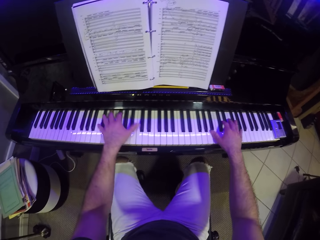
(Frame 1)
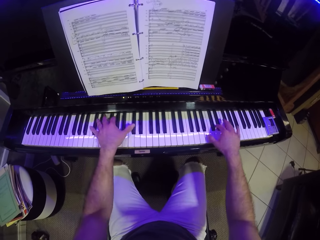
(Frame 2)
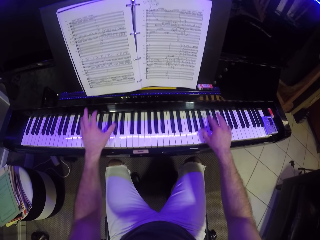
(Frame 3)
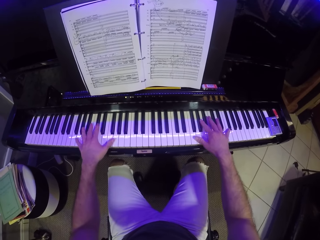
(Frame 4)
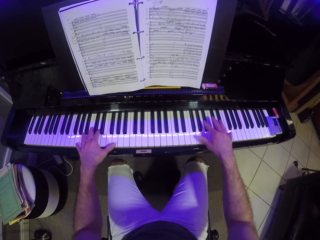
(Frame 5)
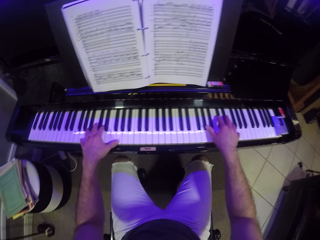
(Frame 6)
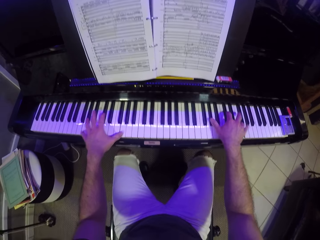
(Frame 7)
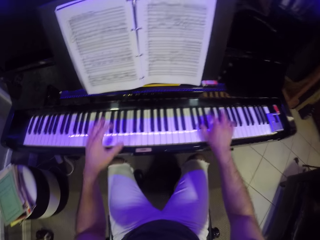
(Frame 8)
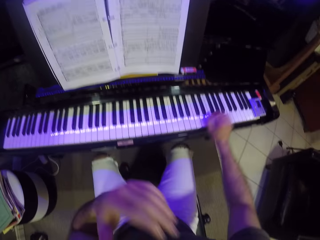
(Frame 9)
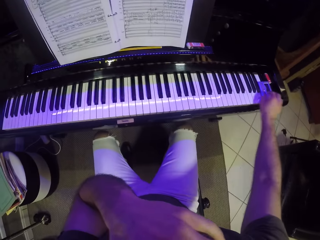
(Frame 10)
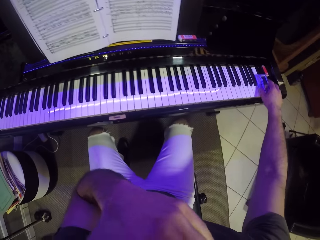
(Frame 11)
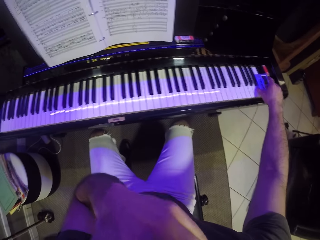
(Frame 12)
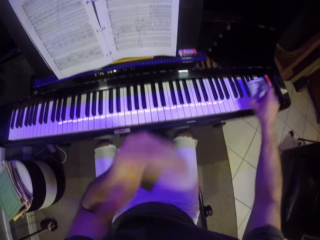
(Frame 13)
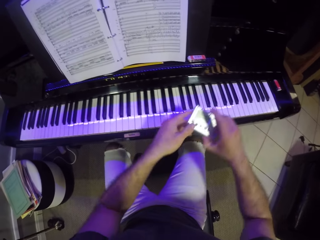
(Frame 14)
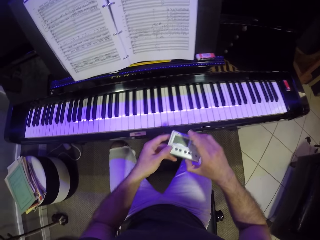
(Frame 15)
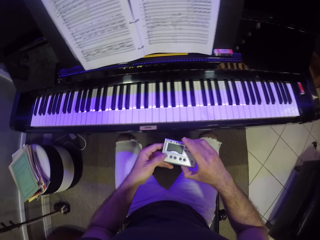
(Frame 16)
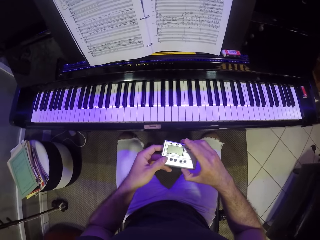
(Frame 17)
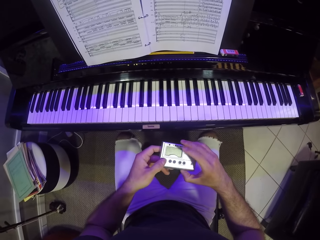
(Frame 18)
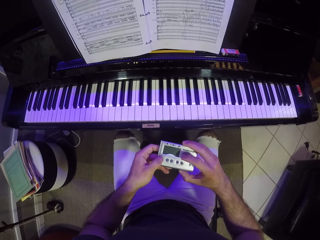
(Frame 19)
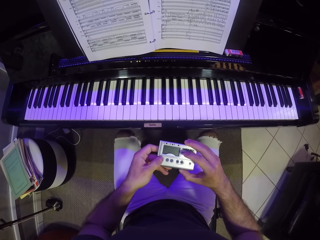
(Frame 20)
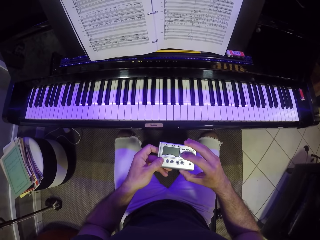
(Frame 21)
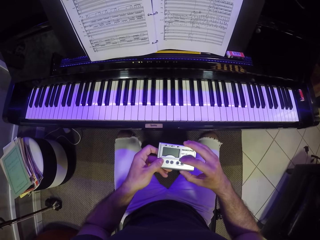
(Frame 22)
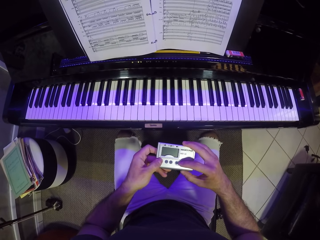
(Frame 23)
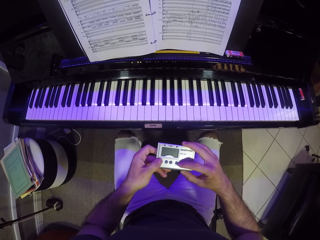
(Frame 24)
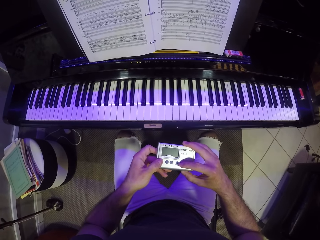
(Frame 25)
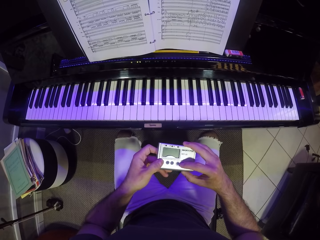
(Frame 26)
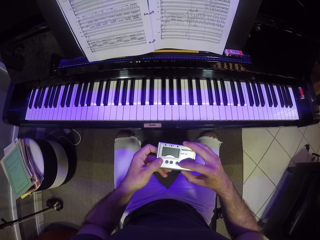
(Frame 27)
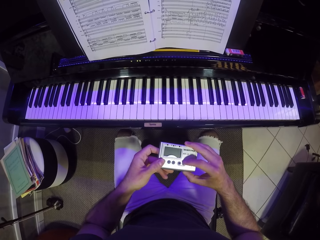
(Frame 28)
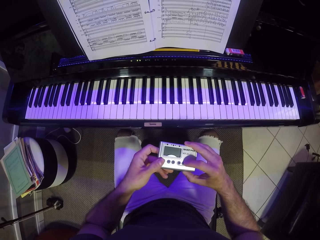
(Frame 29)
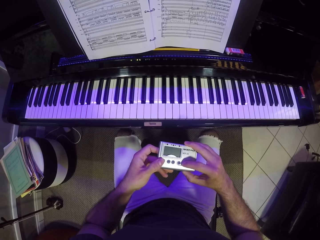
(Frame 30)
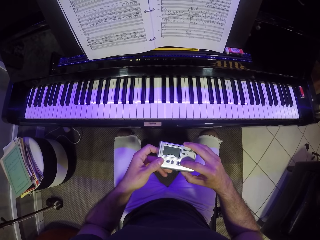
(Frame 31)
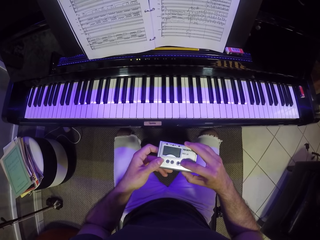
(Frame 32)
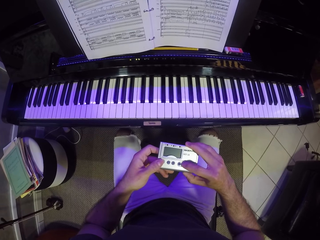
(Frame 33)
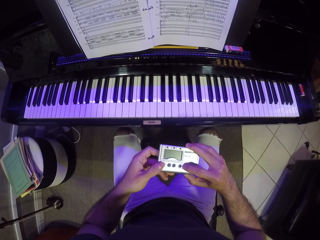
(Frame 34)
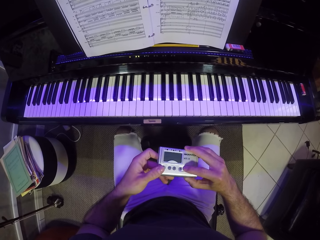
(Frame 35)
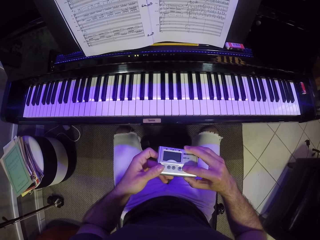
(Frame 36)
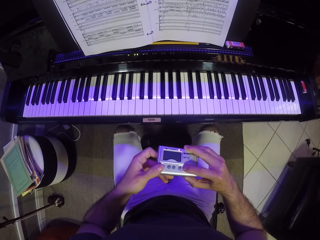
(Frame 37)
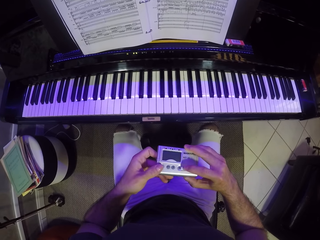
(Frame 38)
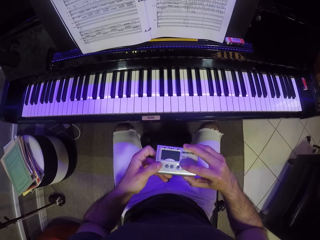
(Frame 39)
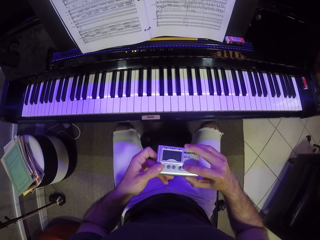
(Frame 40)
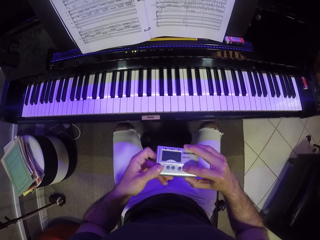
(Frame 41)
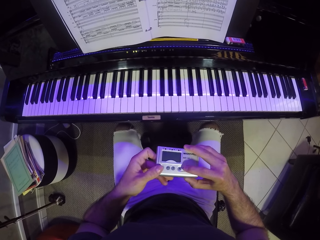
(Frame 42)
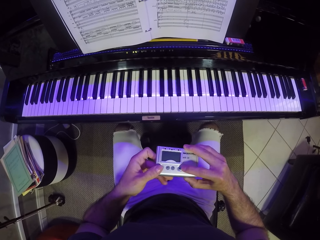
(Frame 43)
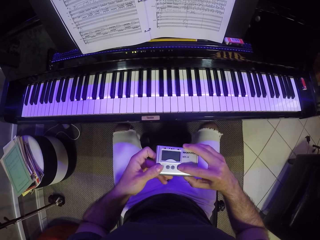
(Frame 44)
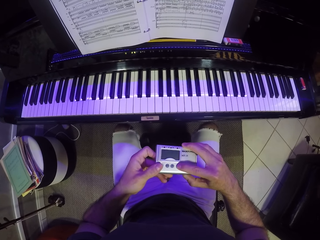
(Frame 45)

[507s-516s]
The camera wearer scratches his nose with his left hand. He picks up a tape recorder from the piano with his right hand. He holds the tape recorder with his hands. He presses a button on the tape recorder with his right hand.

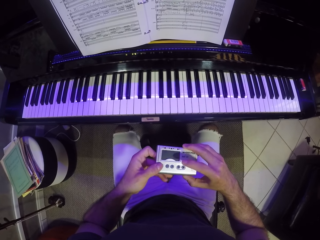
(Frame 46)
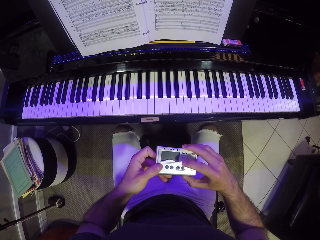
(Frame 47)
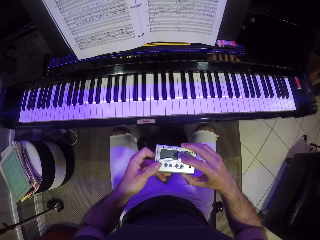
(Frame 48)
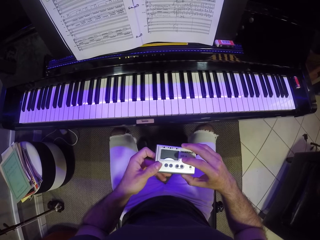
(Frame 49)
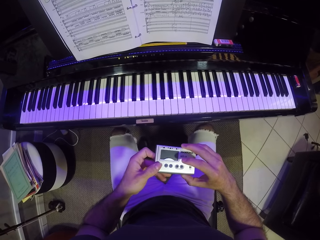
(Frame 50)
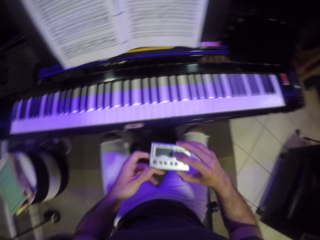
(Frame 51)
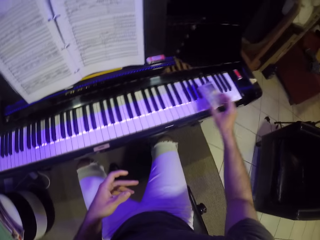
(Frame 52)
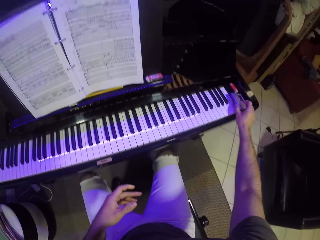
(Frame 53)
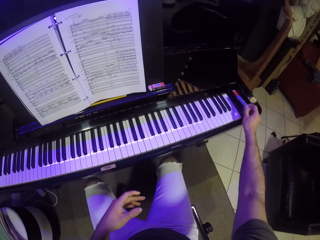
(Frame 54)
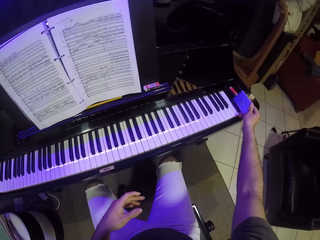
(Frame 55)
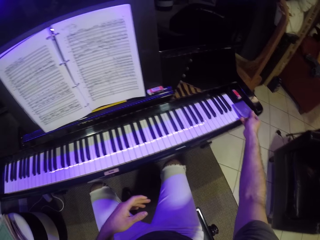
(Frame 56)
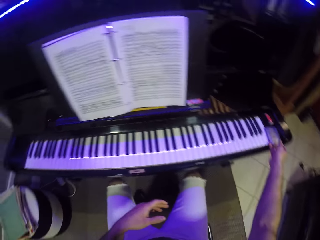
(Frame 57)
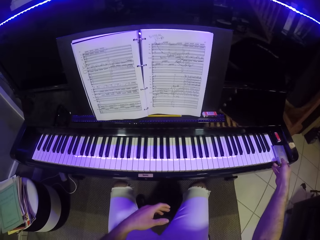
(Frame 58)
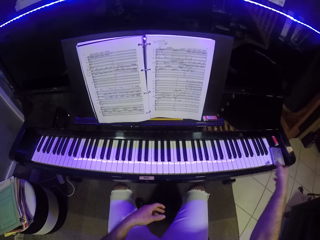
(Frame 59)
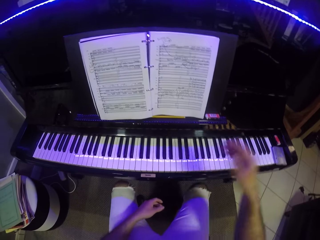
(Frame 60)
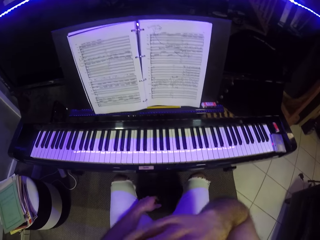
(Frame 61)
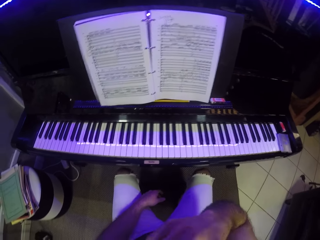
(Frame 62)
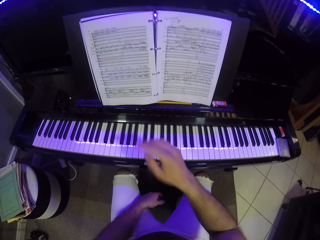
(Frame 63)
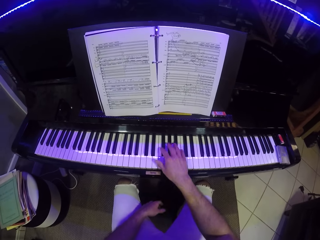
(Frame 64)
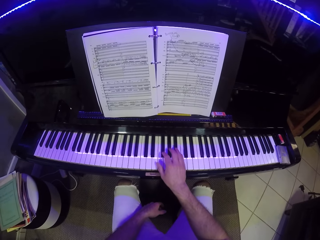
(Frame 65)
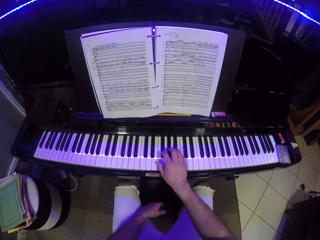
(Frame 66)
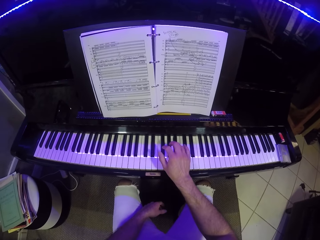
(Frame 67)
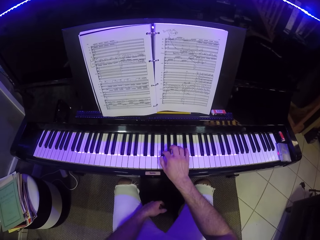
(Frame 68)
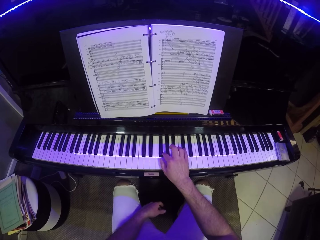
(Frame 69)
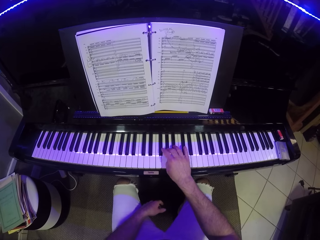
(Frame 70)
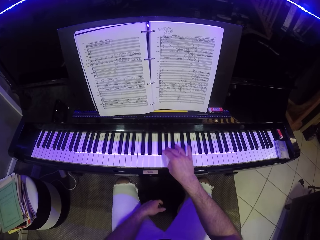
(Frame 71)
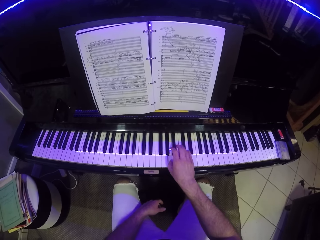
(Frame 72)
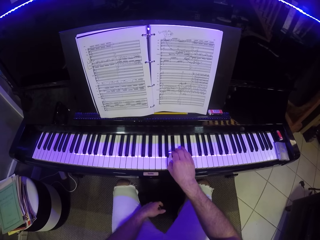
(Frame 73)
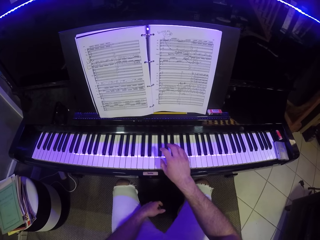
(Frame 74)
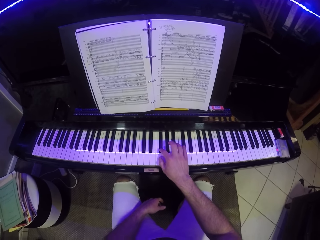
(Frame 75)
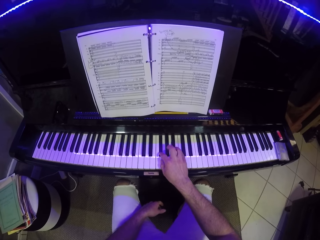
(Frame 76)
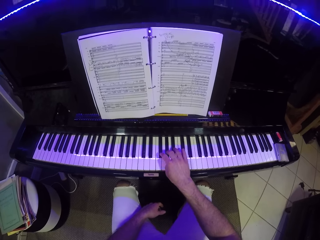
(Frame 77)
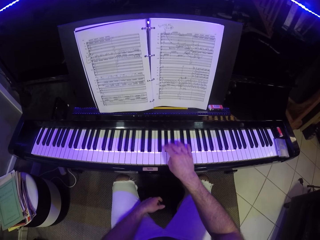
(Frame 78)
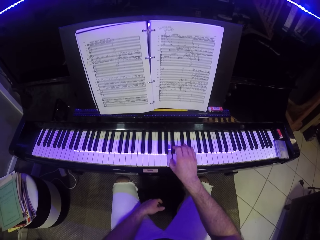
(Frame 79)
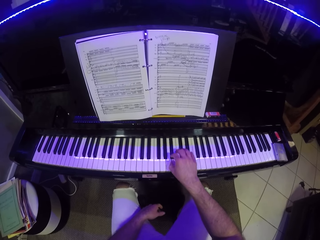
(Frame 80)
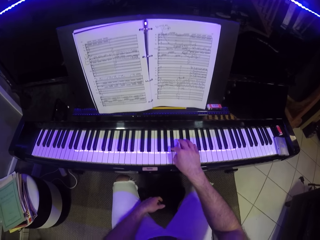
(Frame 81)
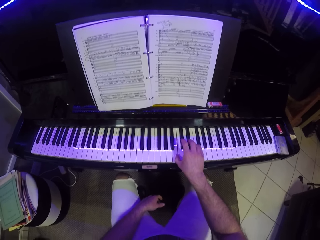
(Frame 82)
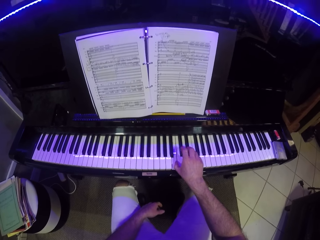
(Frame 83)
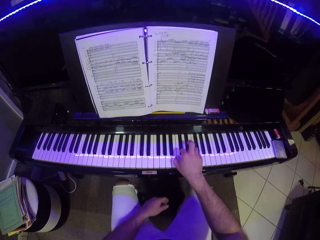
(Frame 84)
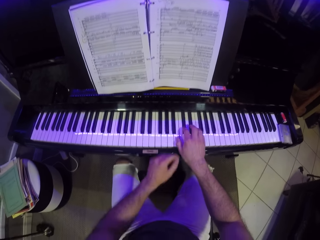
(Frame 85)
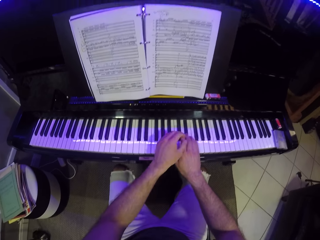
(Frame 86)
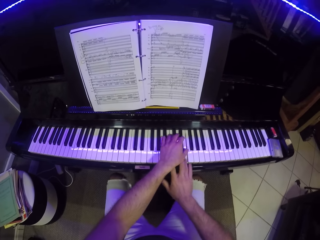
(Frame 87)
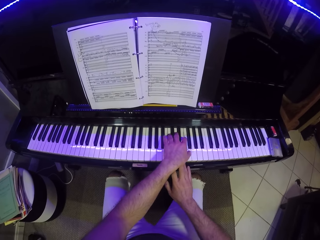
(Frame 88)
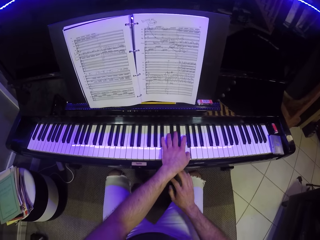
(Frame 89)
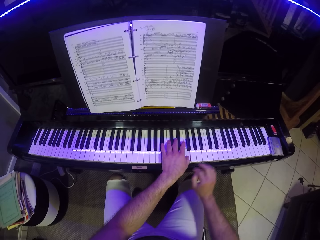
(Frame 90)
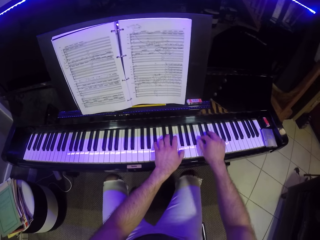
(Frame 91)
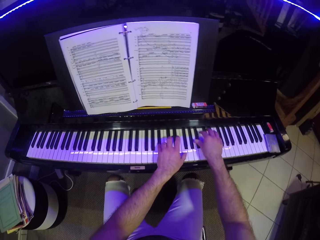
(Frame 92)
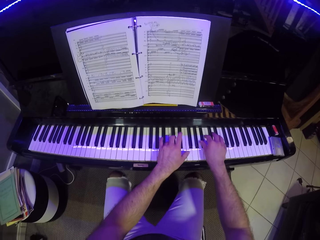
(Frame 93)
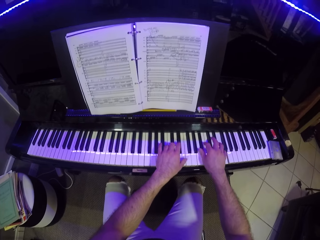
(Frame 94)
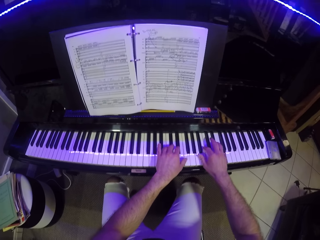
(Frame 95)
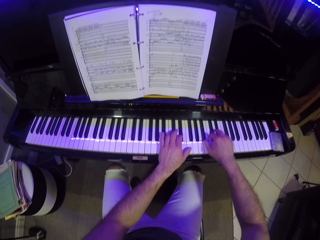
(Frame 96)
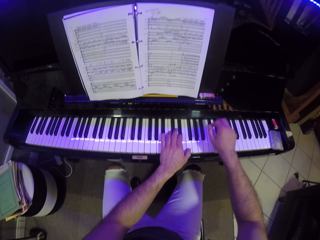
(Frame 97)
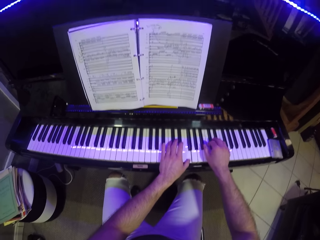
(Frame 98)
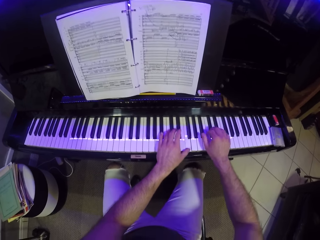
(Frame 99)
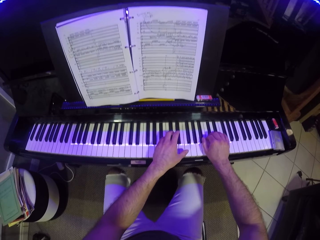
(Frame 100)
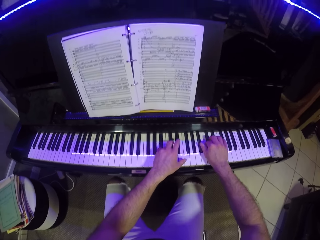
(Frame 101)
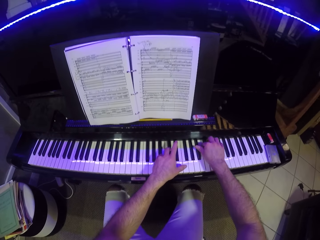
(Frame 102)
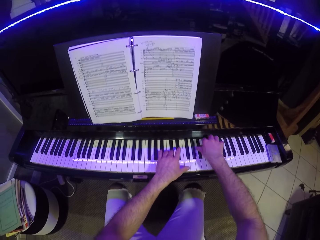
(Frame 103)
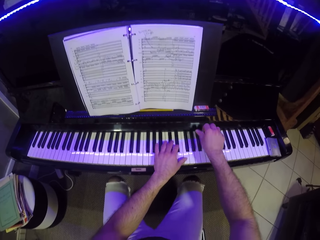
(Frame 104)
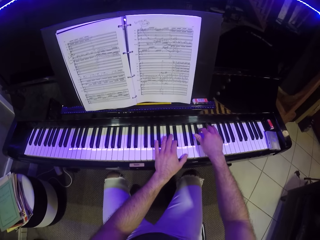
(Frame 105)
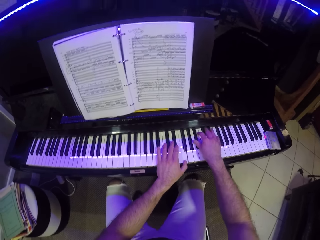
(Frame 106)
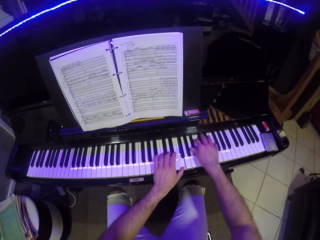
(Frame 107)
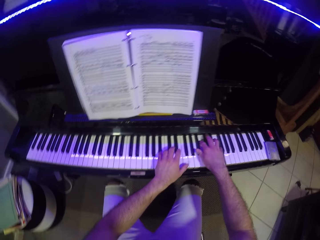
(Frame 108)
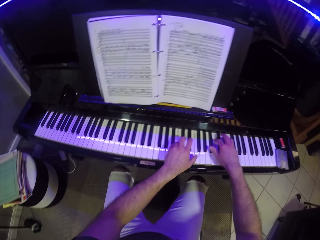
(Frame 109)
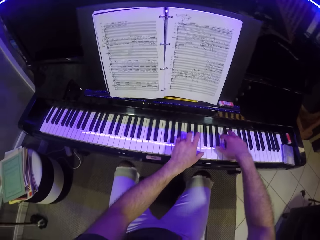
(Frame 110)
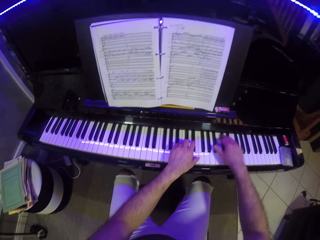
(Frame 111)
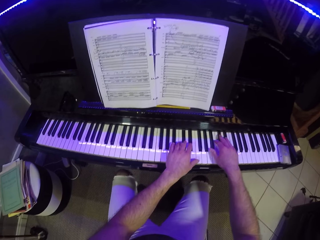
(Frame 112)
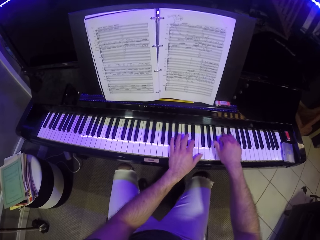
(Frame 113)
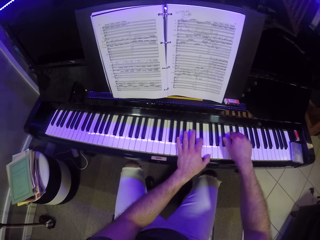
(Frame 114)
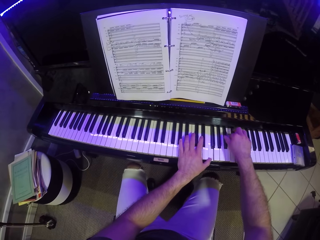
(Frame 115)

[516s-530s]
The camera wearer drops the tape recorder on the piano with his right hand. He holds his chin. He scratches his face with his right hand. He plays the piano with his right hand. He plays the piano with his hands.
